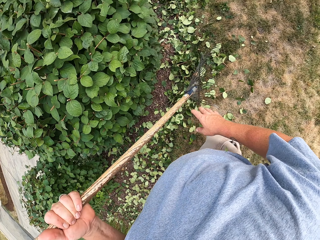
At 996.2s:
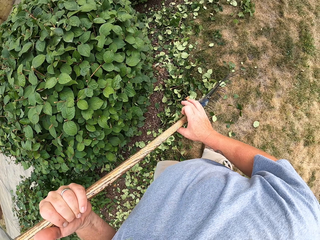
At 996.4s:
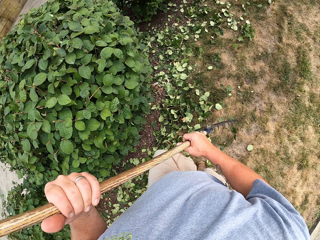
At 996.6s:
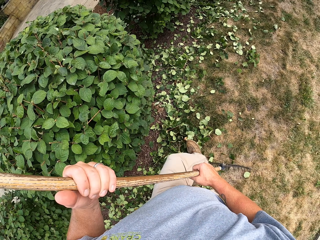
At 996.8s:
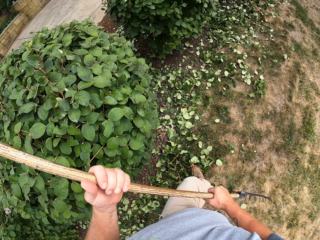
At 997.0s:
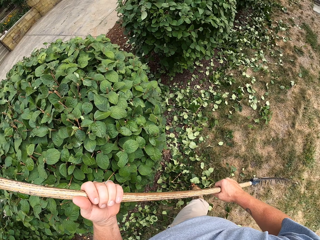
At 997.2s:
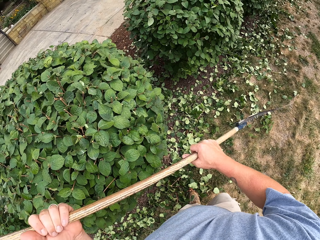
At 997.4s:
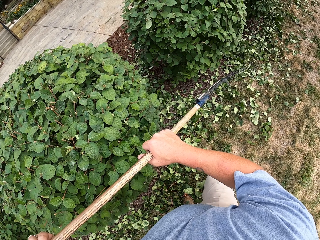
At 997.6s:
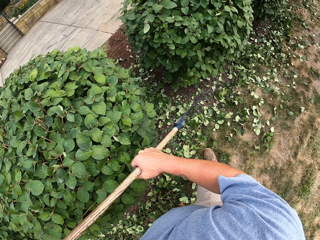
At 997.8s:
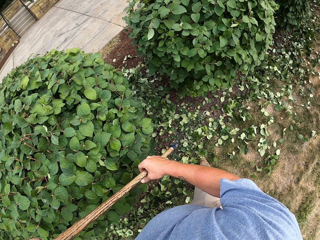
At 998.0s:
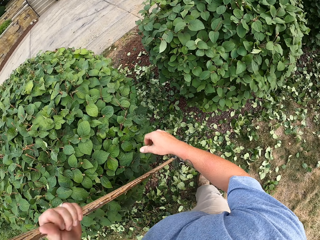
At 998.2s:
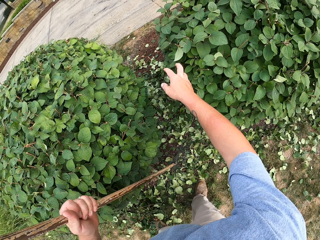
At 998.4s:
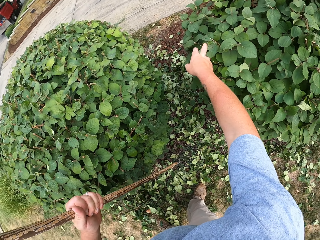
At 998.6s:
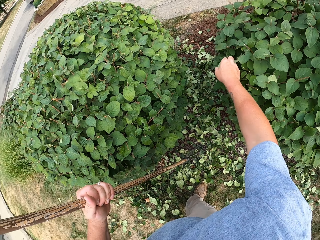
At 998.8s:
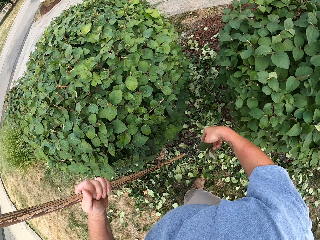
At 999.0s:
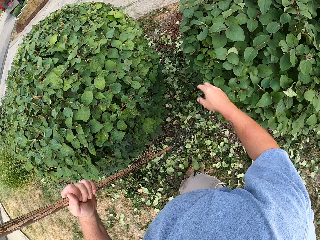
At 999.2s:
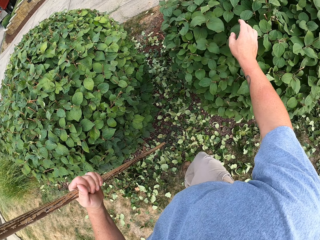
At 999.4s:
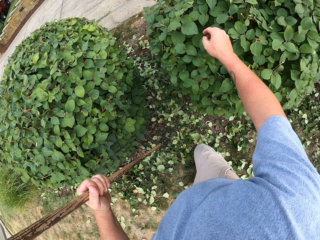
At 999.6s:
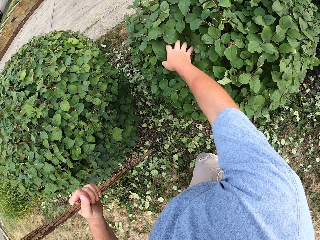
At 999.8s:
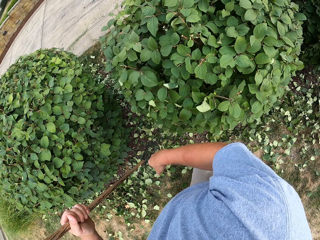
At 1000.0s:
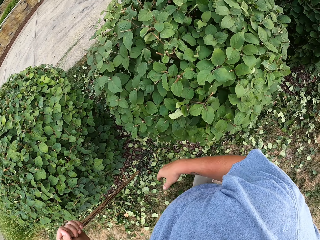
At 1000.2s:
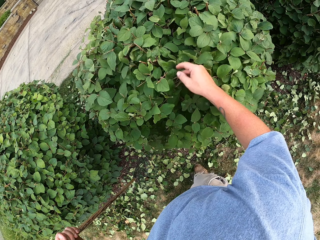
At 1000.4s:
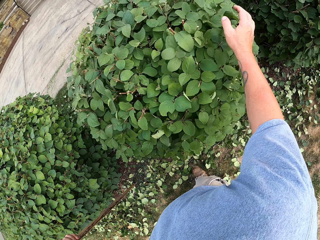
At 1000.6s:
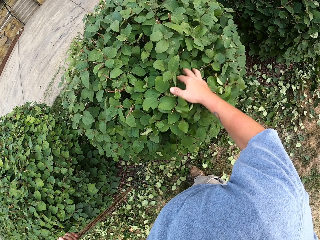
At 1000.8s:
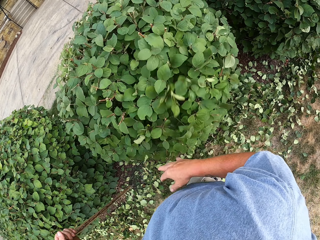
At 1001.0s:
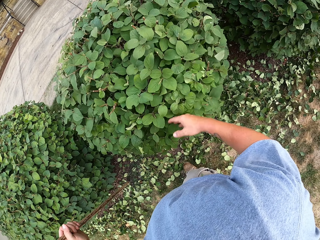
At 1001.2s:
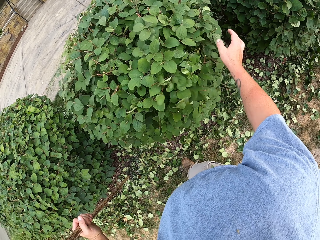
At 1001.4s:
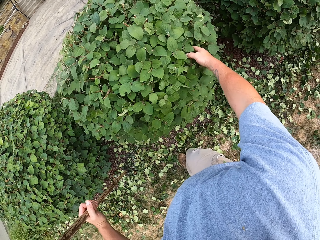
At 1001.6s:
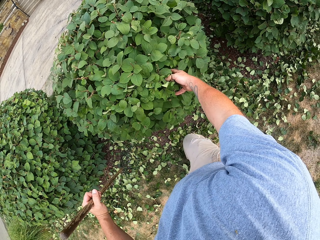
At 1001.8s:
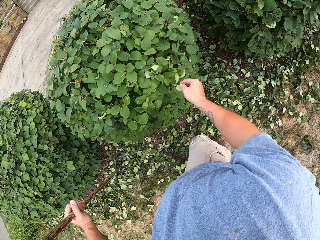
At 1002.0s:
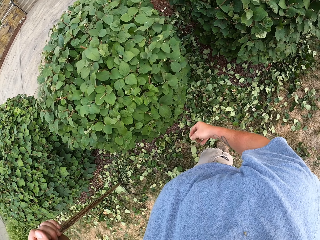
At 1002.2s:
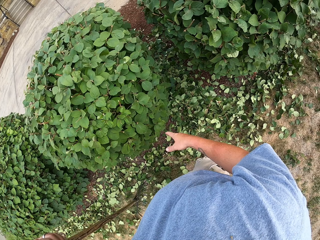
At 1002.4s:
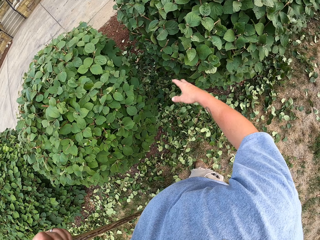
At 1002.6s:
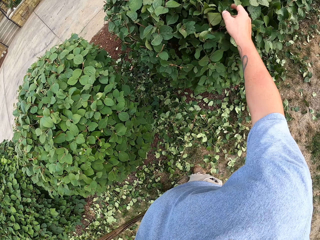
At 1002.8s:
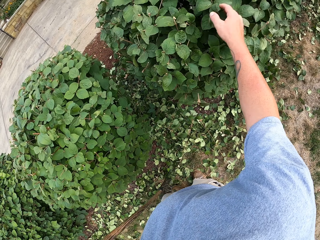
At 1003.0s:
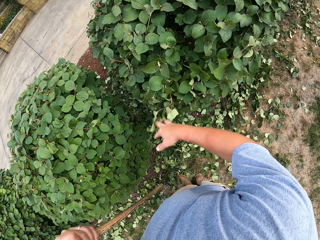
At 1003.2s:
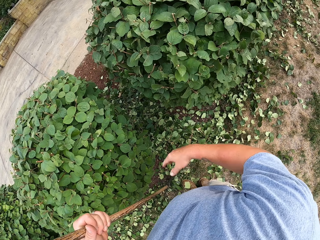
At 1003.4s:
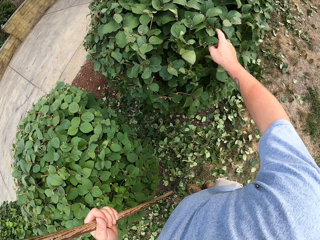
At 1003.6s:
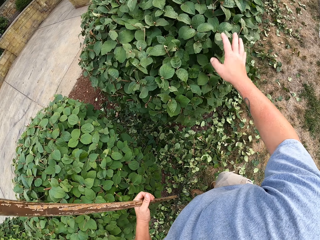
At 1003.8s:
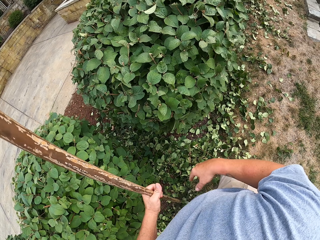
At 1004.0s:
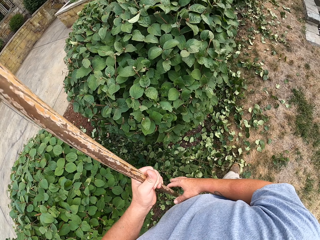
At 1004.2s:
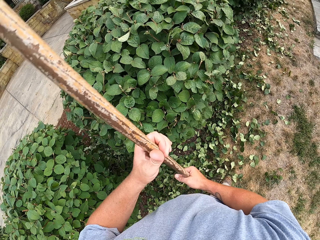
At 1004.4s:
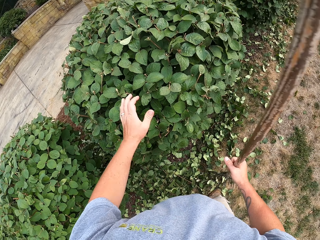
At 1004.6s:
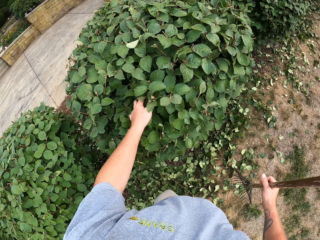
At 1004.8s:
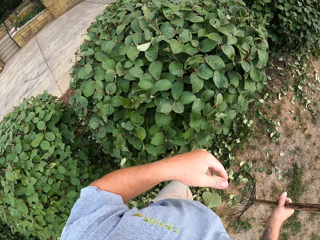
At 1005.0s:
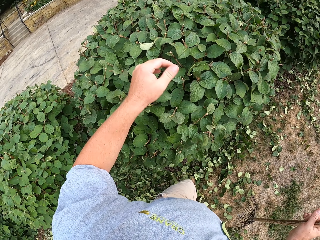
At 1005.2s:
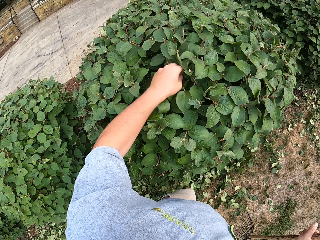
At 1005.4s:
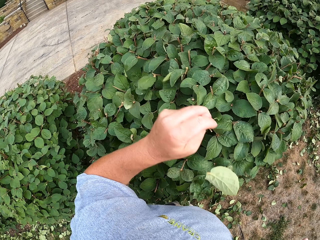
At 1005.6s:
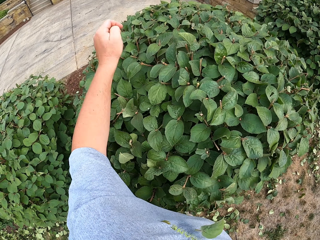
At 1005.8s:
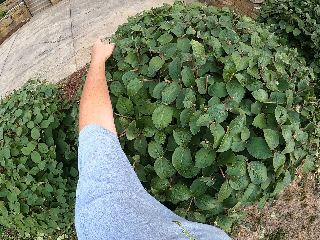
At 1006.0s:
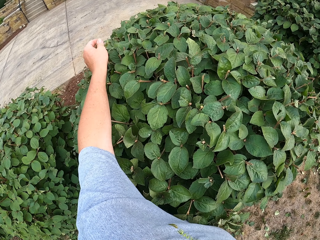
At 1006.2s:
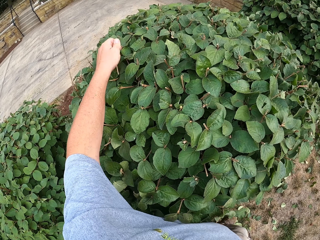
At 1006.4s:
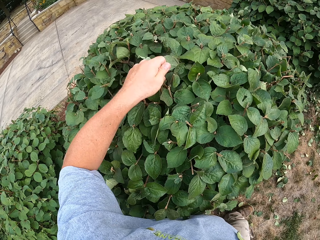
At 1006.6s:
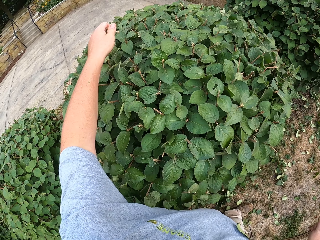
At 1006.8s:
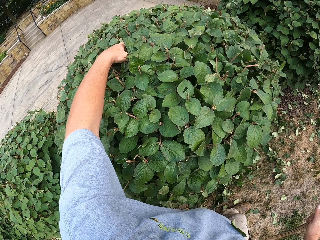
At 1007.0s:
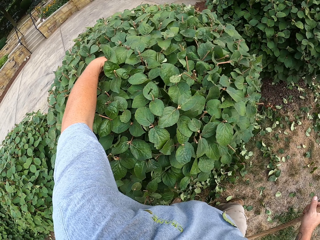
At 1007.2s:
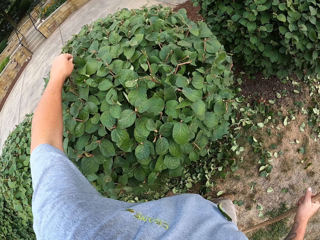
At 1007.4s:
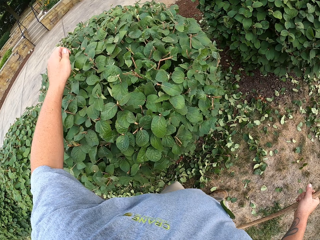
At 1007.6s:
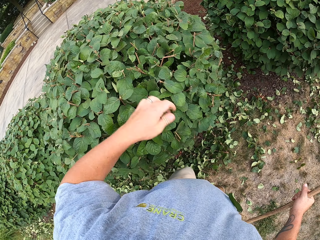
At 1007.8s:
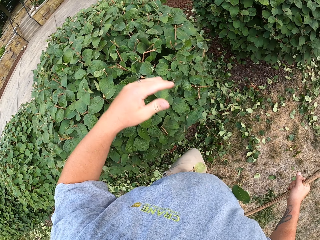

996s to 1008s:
The camera wearer lifts the rake. They hold the rake. They put the rake down. They remove a leaf with the hand. They touch the leaves. They hold the rake with the right hand. They shake a plant. They hold the rake with the right hand. They shake the plant. They touch the leaves.

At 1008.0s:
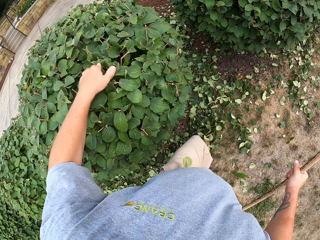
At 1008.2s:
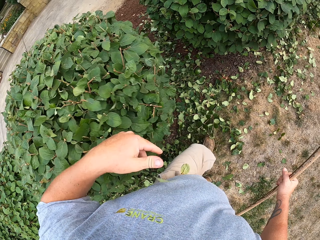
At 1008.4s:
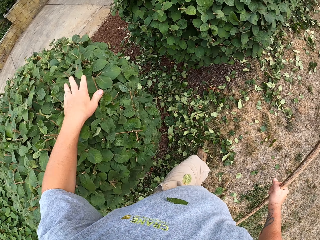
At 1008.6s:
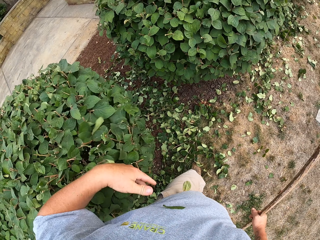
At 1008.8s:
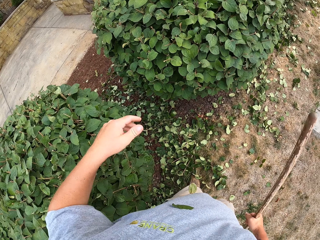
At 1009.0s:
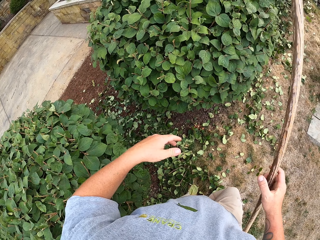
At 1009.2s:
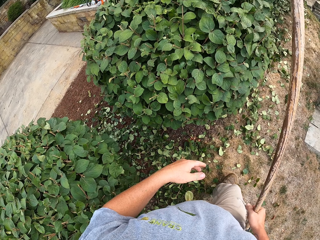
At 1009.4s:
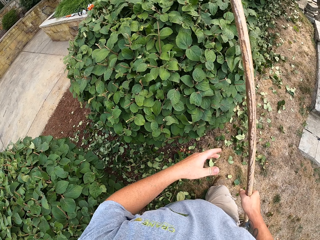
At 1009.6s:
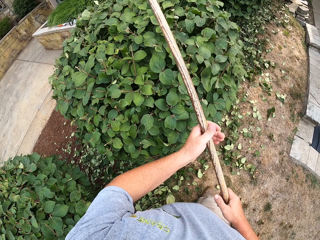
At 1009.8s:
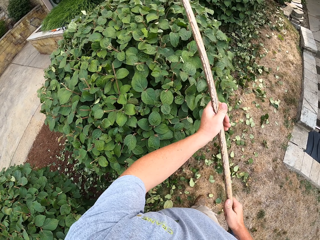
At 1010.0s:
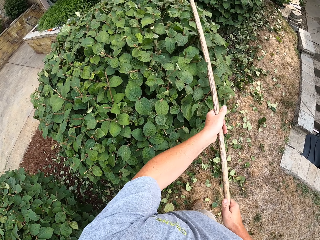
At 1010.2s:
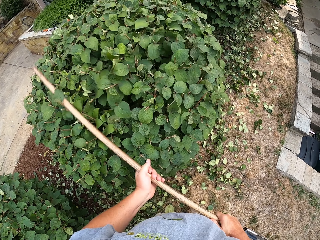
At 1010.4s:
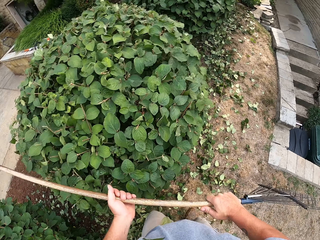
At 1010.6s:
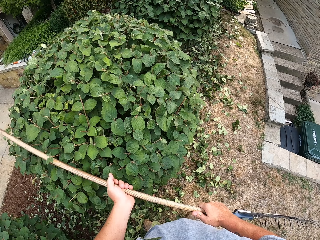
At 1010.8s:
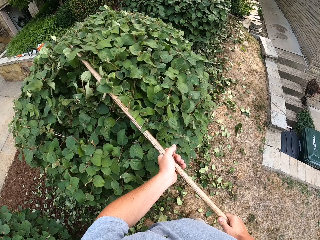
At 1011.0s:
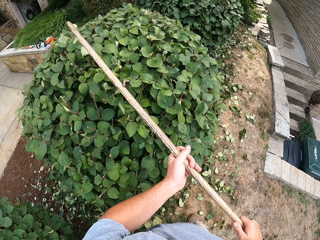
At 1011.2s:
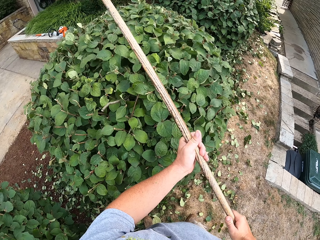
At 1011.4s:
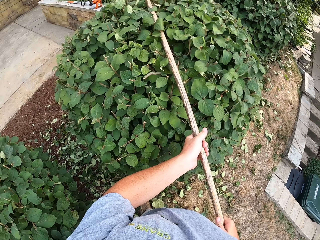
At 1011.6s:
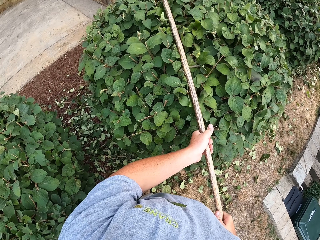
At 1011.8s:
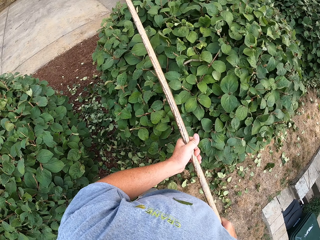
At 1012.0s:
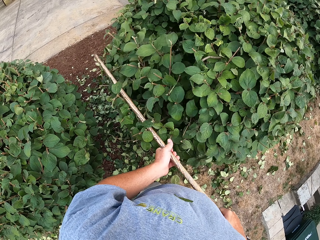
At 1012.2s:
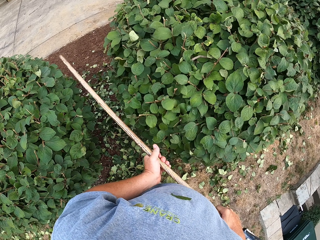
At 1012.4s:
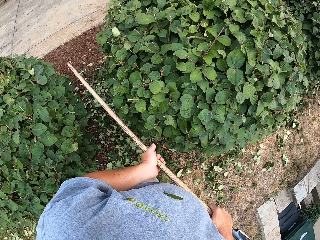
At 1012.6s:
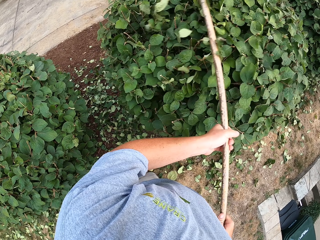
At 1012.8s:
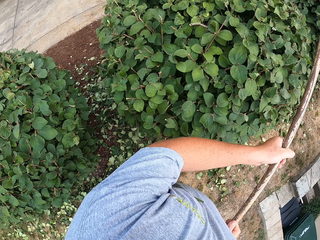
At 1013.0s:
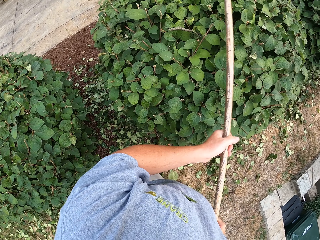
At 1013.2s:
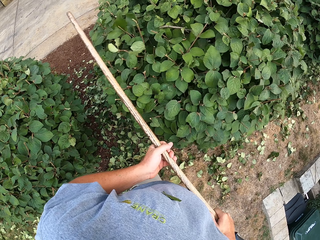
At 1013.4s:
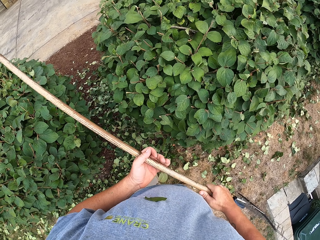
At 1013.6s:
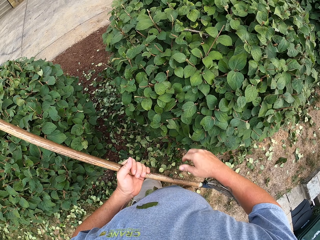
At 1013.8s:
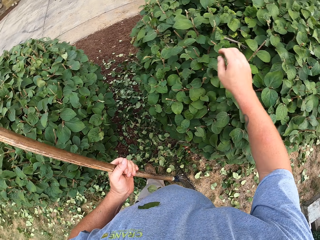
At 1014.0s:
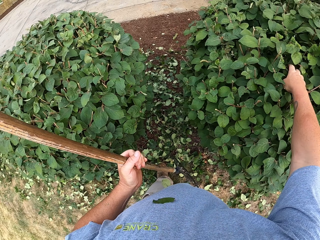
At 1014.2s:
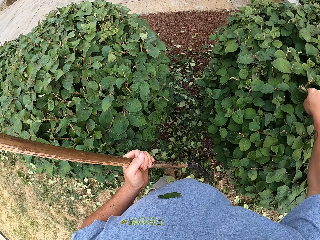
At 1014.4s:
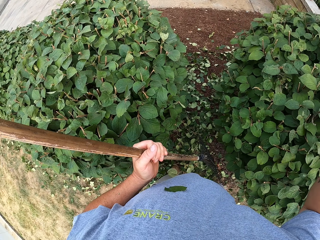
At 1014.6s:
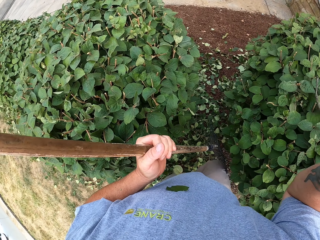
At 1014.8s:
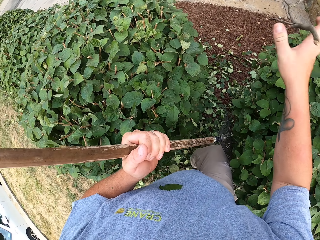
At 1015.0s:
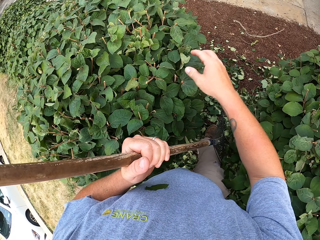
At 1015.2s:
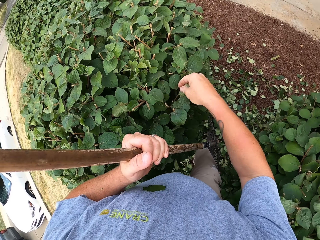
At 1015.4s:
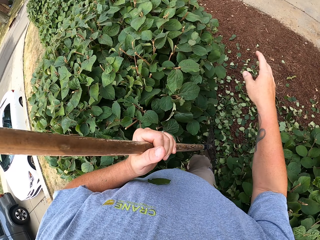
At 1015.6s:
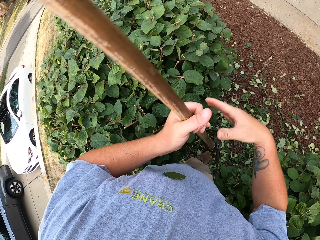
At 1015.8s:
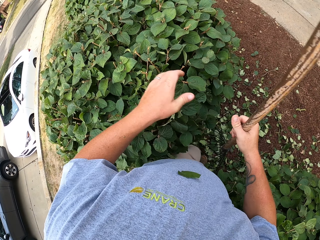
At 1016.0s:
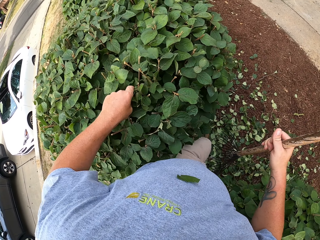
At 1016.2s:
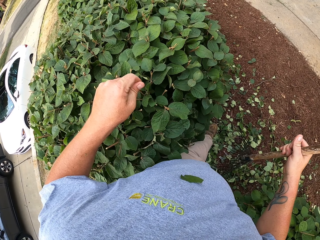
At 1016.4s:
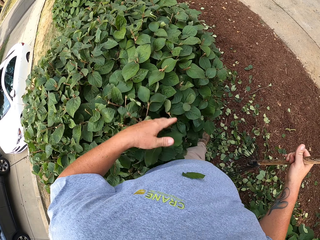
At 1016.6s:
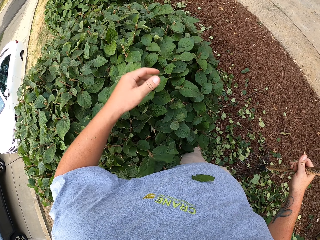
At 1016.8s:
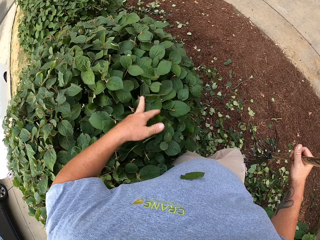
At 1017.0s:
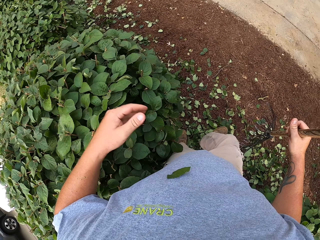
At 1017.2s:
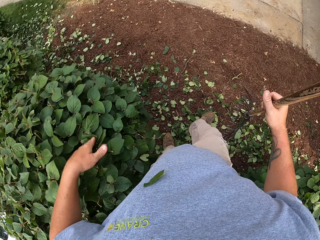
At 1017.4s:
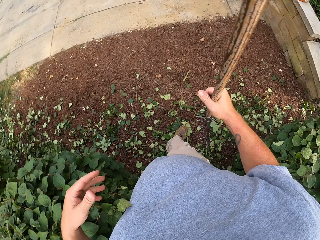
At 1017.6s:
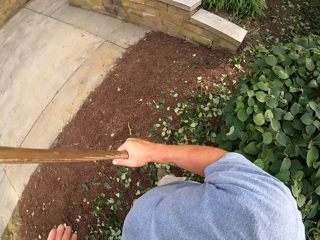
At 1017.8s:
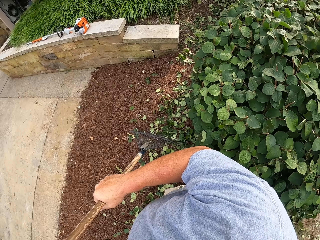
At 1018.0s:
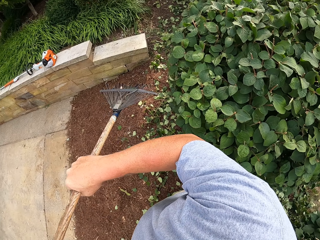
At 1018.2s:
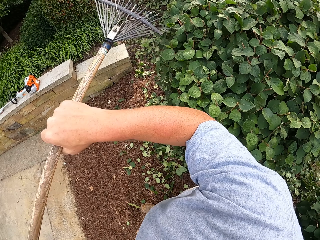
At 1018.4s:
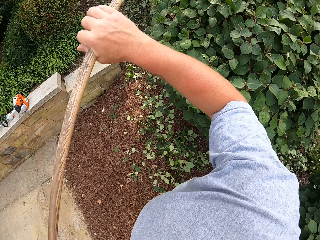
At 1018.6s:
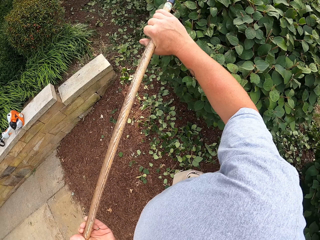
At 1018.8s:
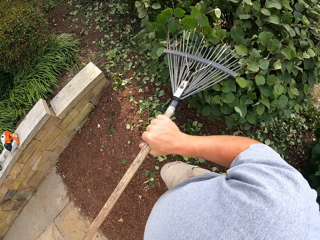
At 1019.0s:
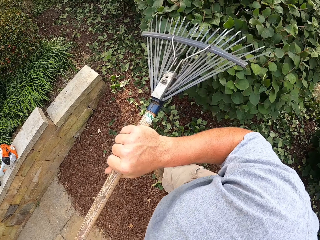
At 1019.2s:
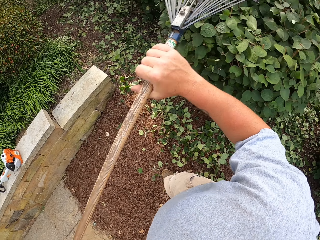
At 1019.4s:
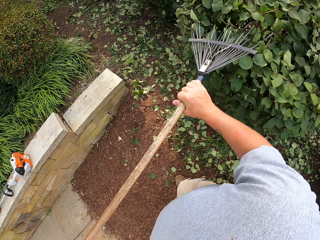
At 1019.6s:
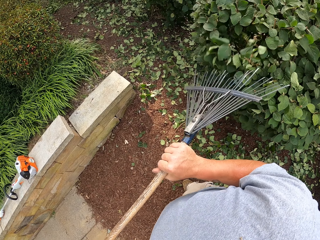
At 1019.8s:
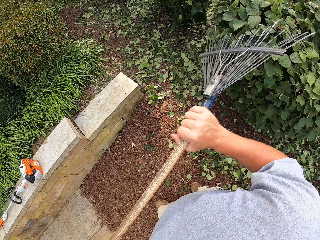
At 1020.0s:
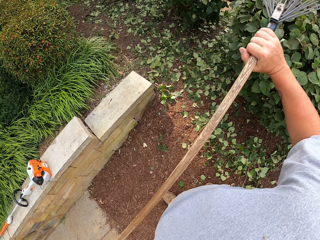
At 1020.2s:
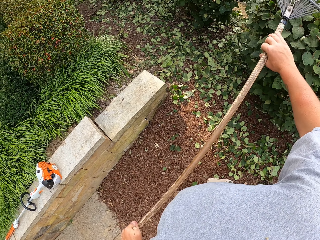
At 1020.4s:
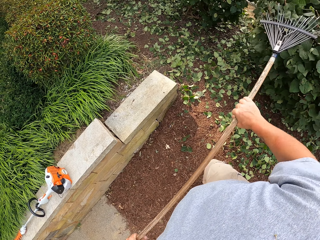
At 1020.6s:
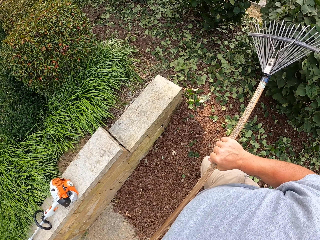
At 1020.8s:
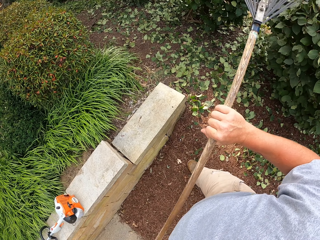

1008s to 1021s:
The camera wearer holds the rake. They remove the leaves with the rake. They hit a plant with the rake. They remove a leaf with the hand. They touch the leaves. They hold the rake with the right hand. They remove a leaf with the hand. They remove the leaves with the rake.
